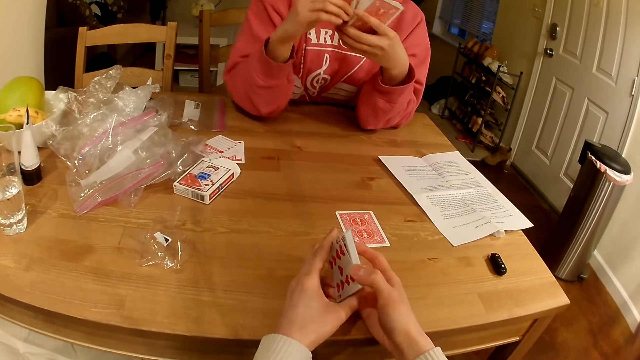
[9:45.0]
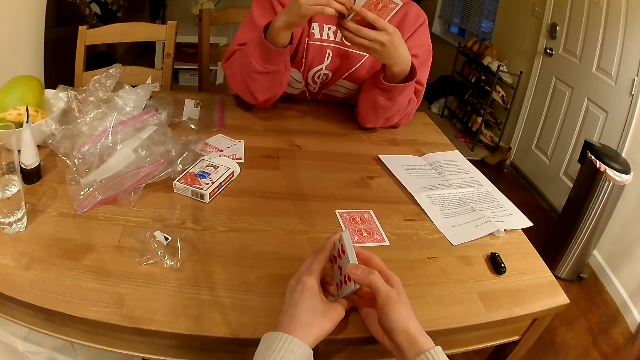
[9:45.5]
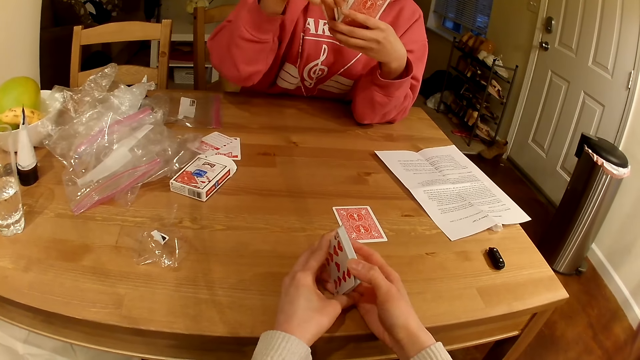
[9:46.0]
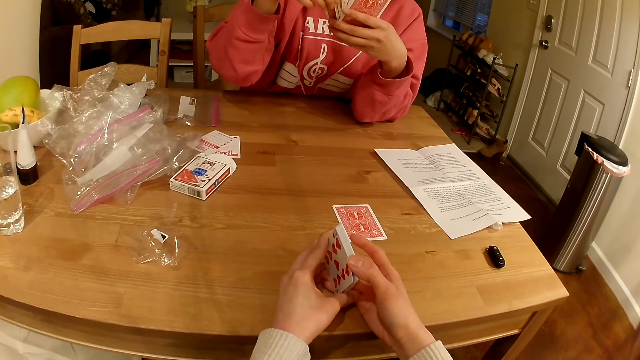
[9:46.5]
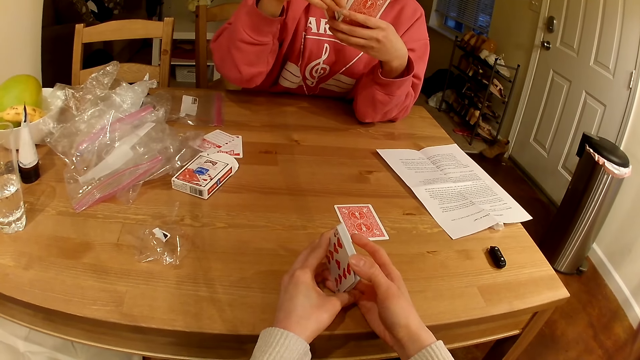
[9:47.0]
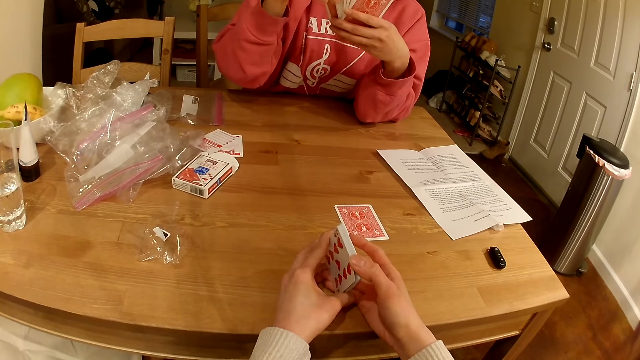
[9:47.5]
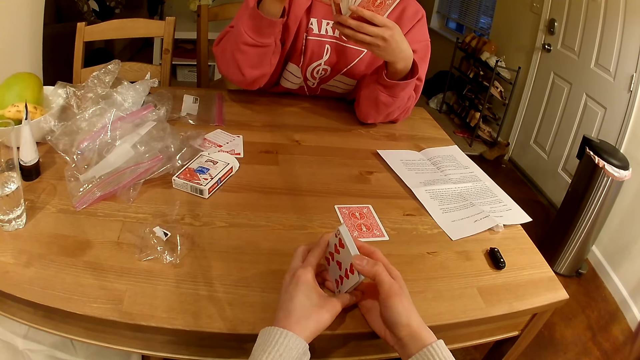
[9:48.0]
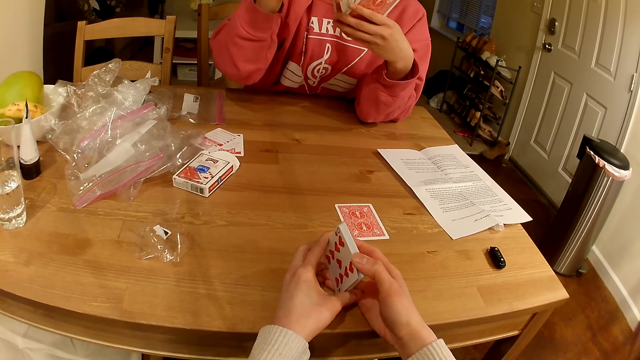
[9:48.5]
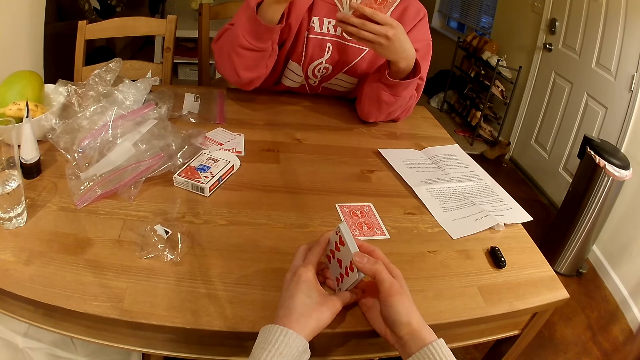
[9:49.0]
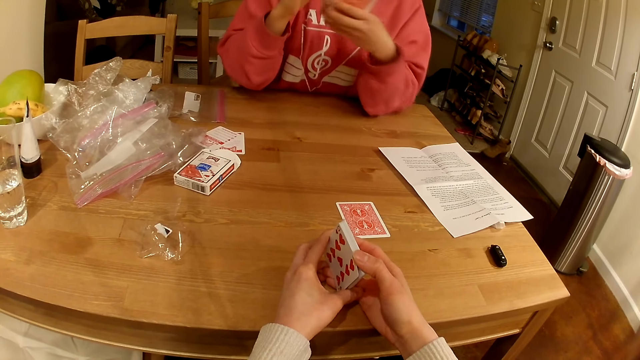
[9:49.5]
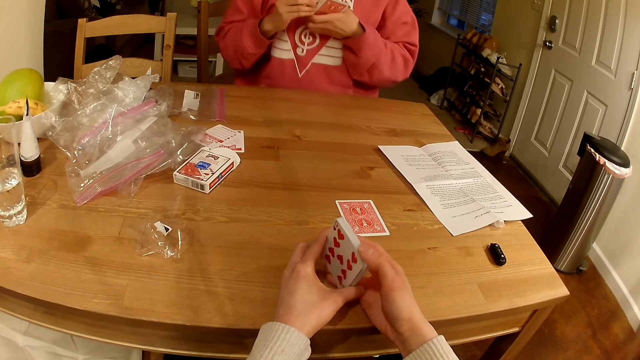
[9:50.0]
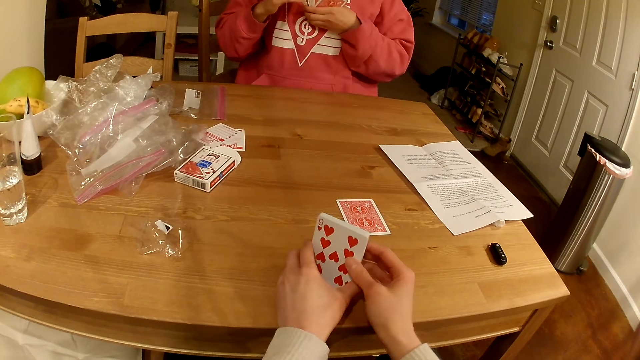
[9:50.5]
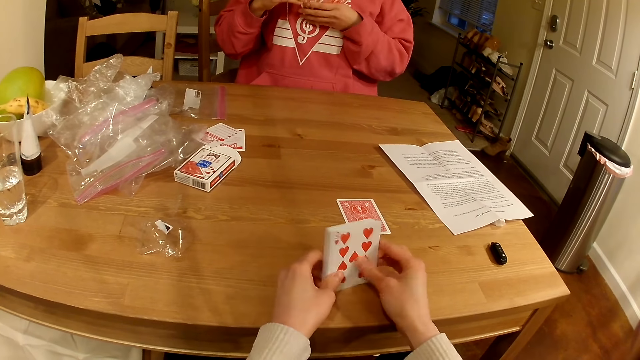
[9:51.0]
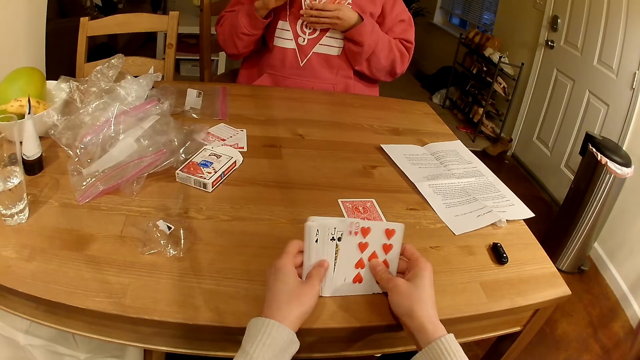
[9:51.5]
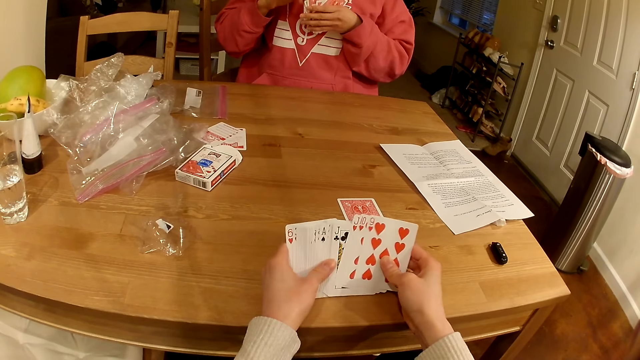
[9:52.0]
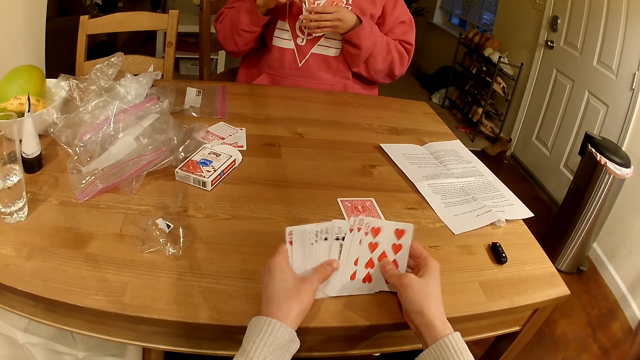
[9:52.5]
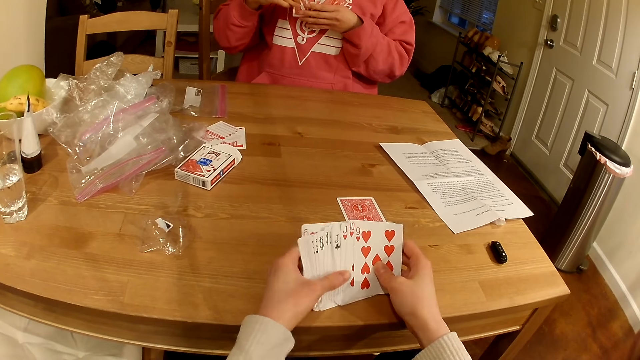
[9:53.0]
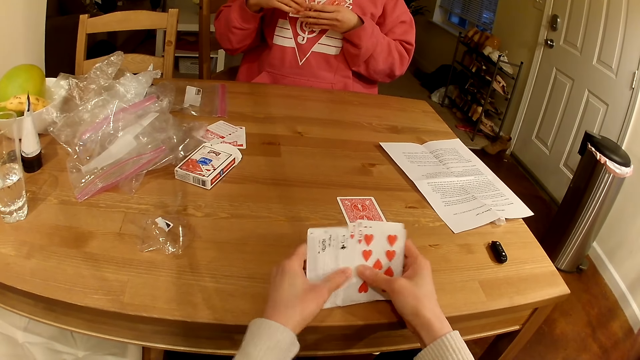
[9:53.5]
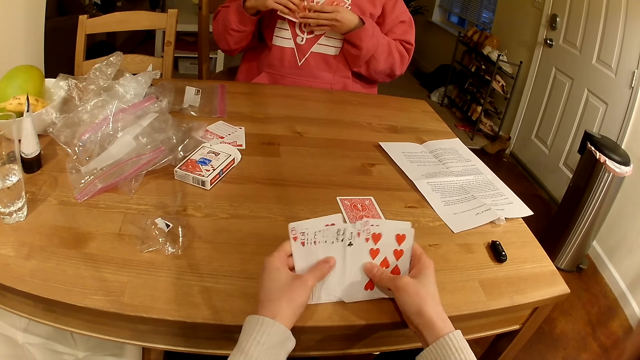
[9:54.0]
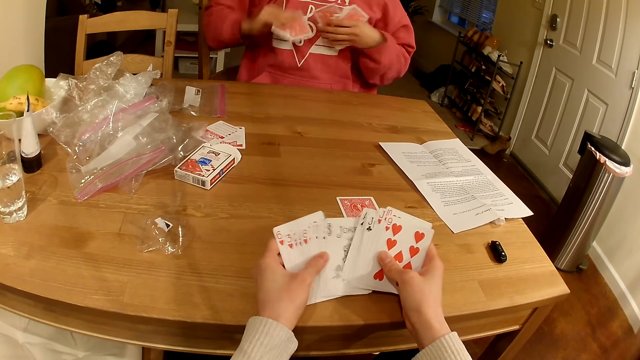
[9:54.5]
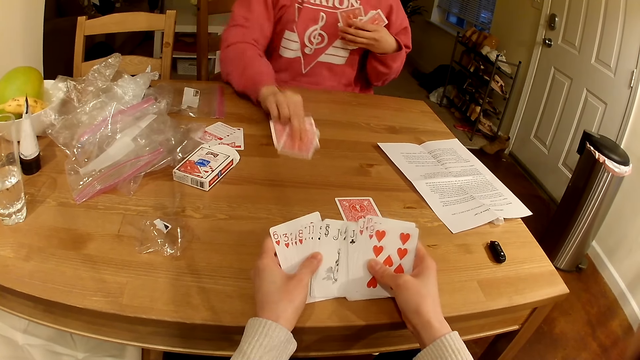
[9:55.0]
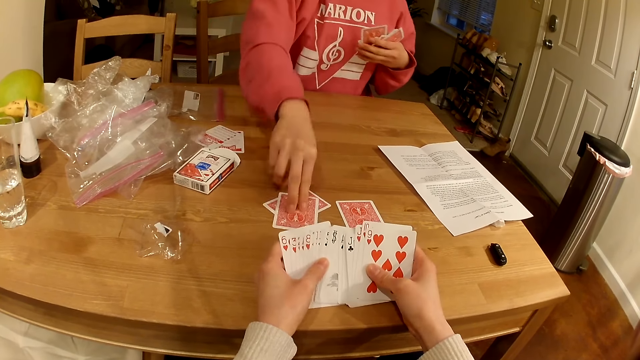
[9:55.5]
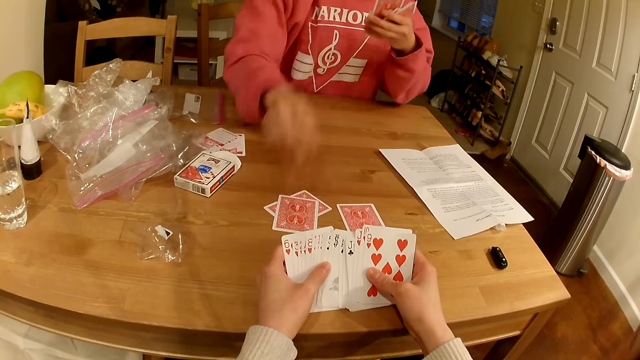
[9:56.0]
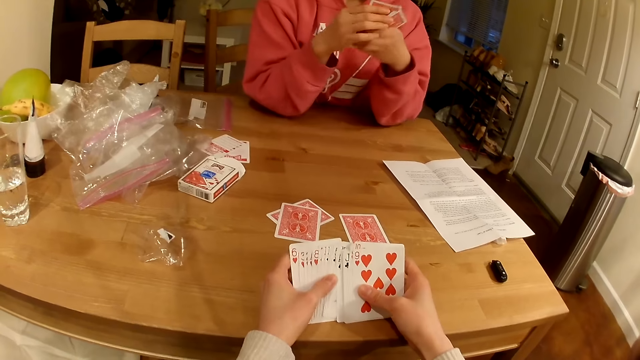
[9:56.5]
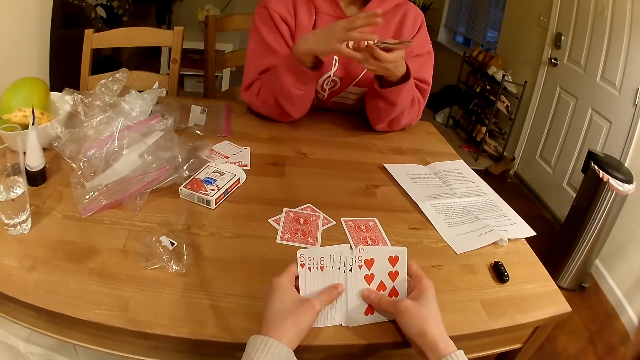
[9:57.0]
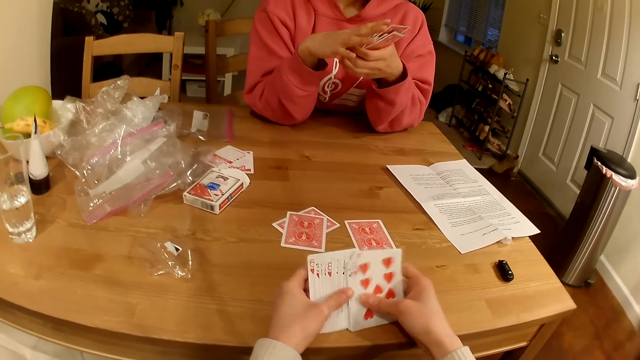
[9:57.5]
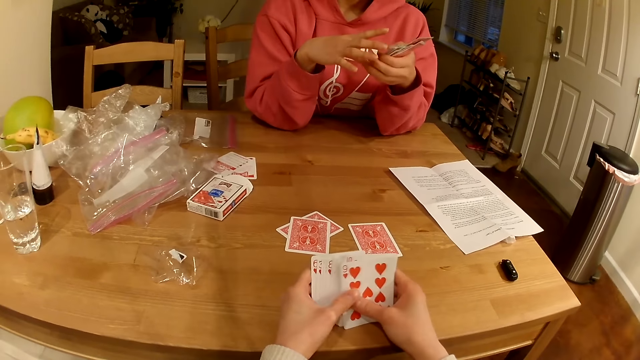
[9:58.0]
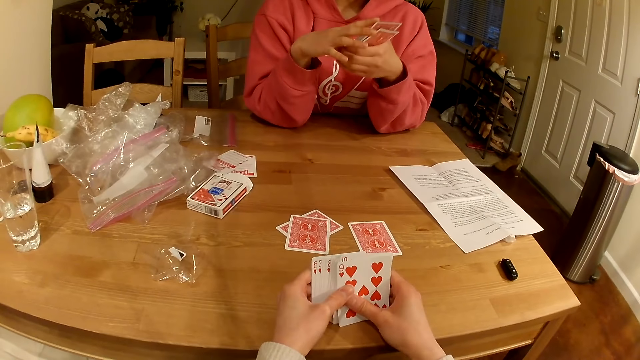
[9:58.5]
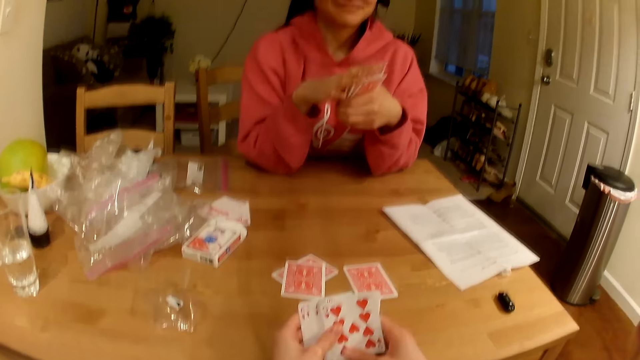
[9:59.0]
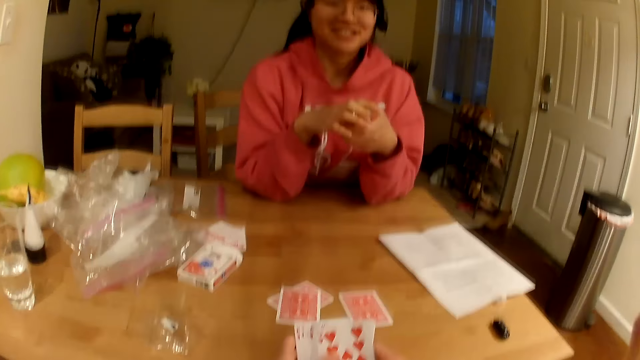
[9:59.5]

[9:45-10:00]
The camera wearer shuffles playing cards. A woman puts a playing card on the table. The camera wearer talks with the woman.

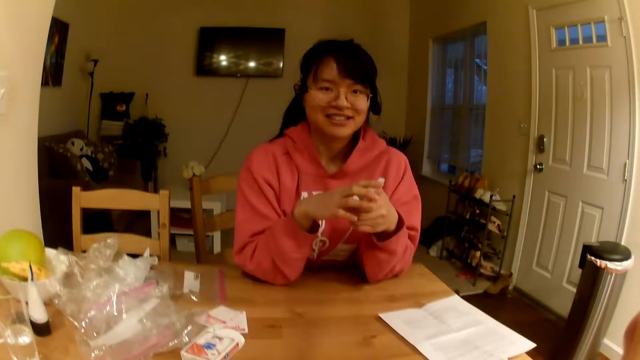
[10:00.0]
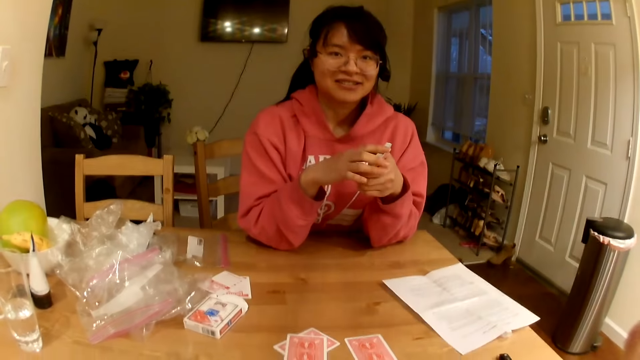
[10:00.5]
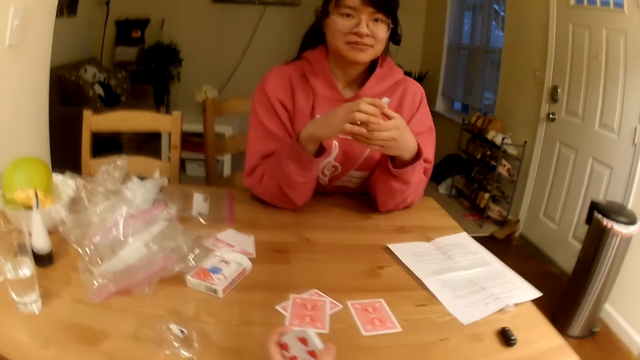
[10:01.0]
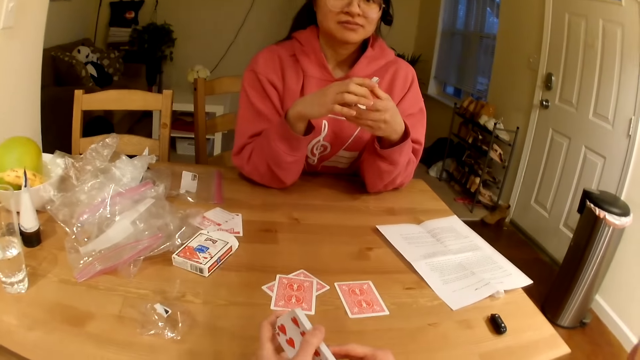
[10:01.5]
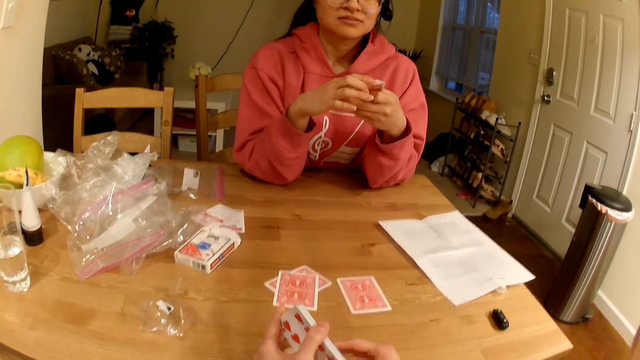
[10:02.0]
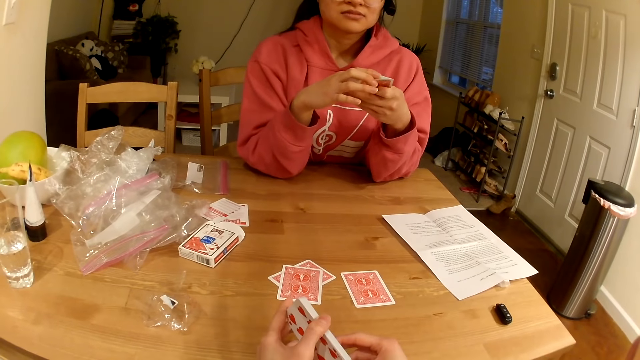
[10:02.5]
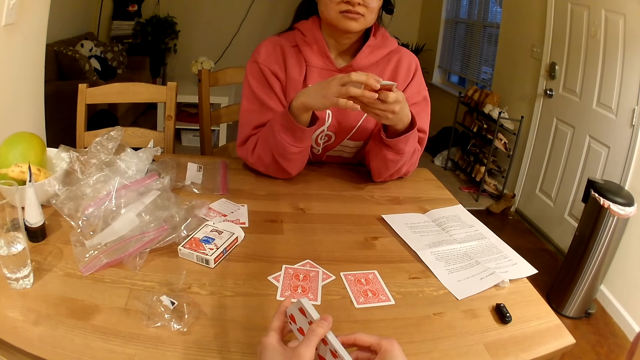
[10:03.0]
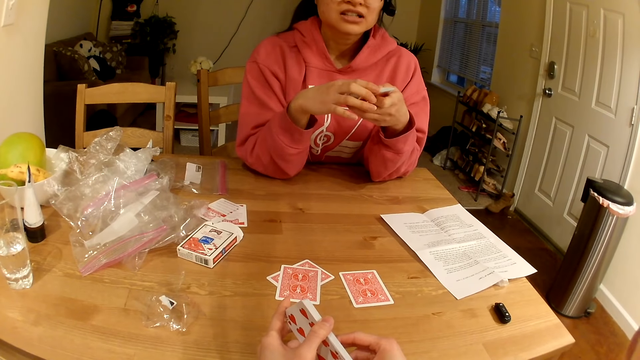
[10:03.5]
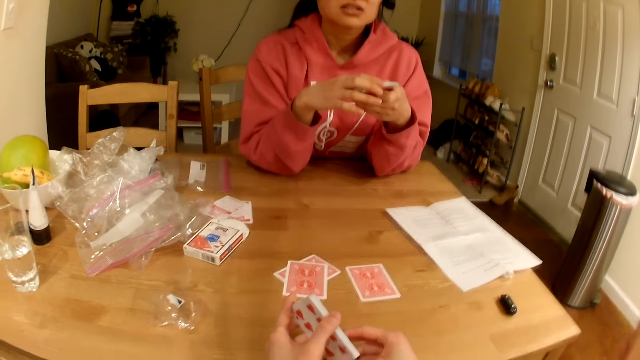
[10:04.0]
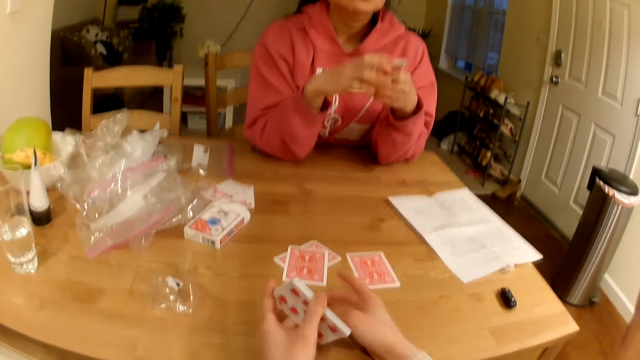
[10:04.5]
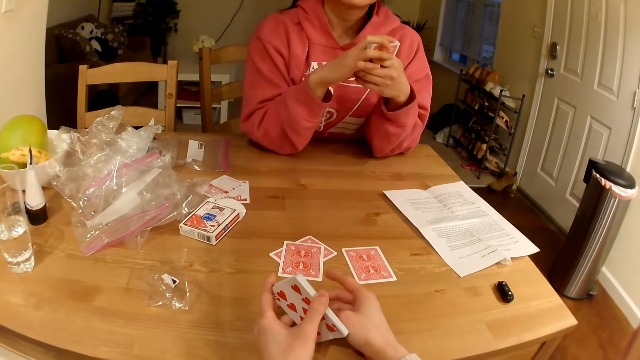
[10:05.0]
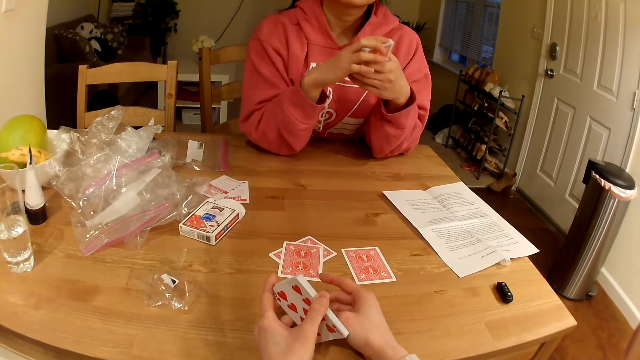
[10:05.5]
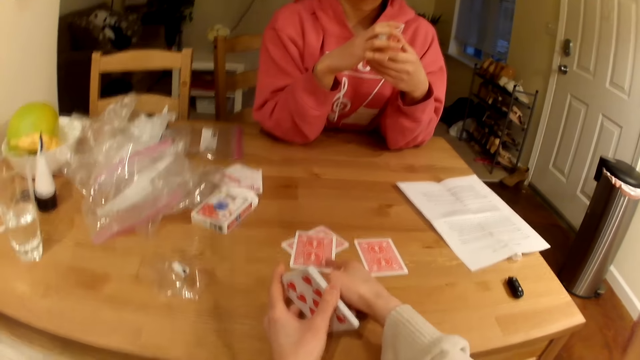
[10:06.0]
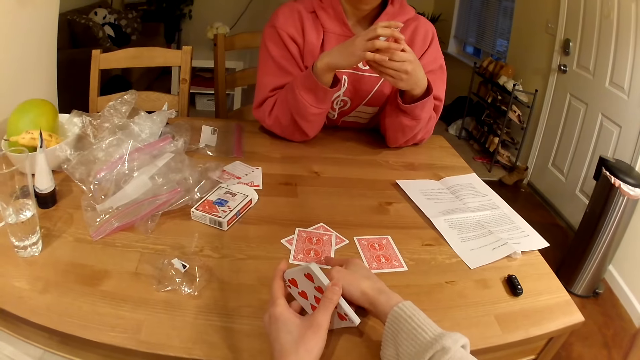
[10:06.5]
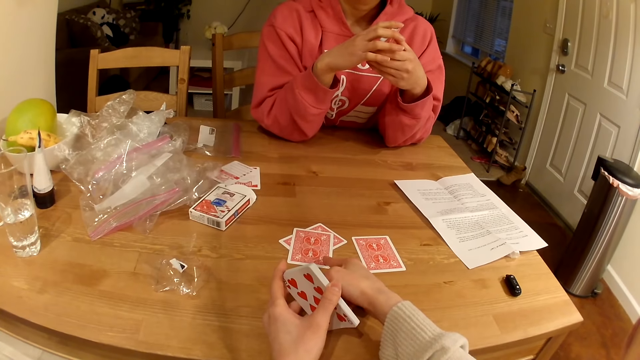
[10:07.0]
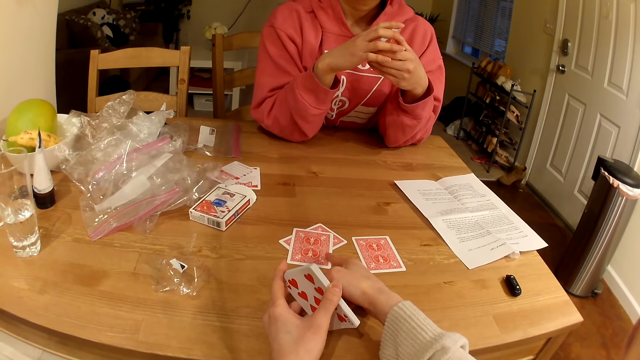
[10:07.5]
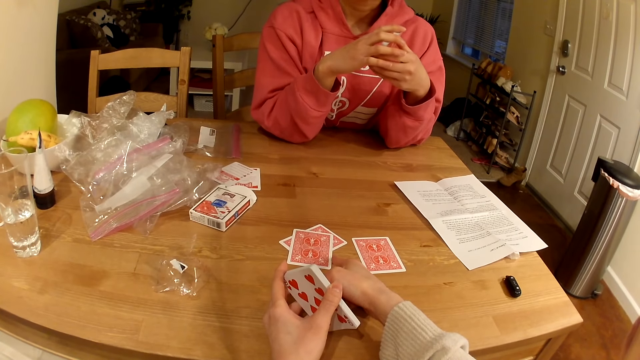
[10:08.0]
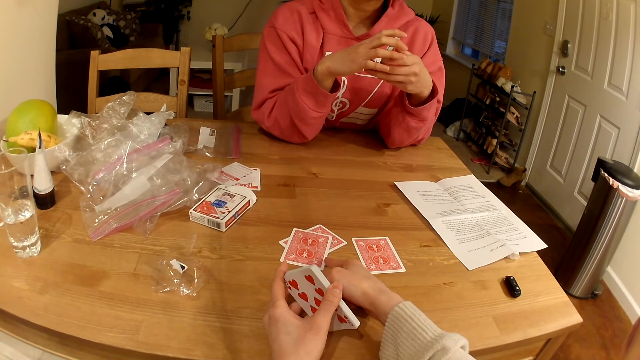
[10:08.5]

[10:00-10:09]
The camera wearer points at the playing cards on the table.
